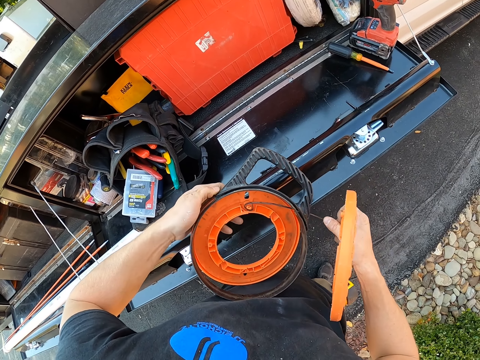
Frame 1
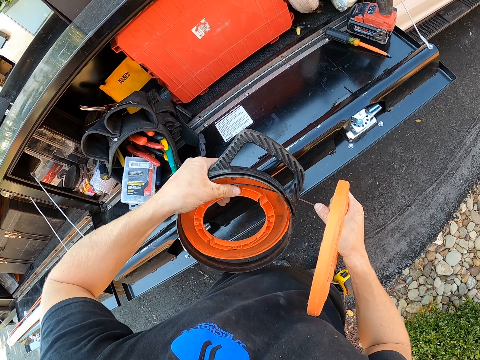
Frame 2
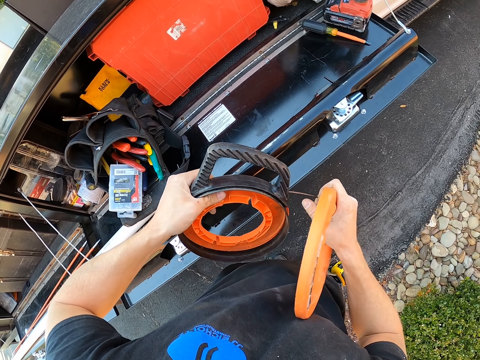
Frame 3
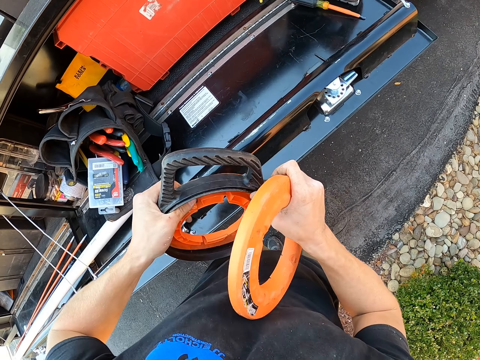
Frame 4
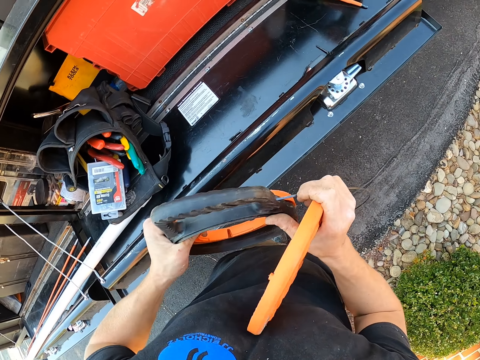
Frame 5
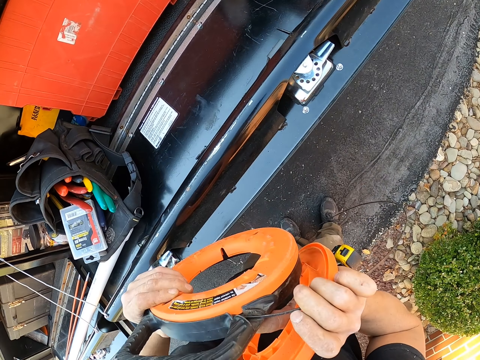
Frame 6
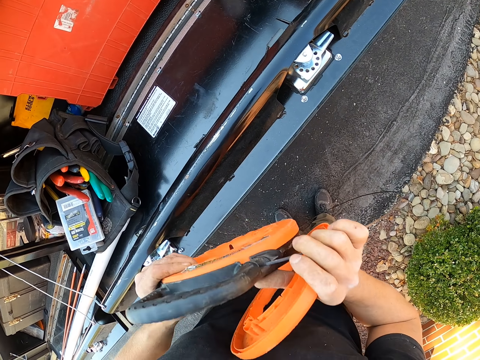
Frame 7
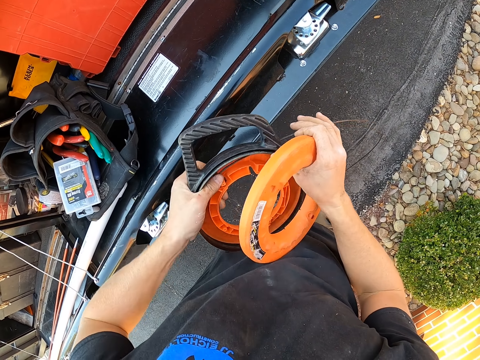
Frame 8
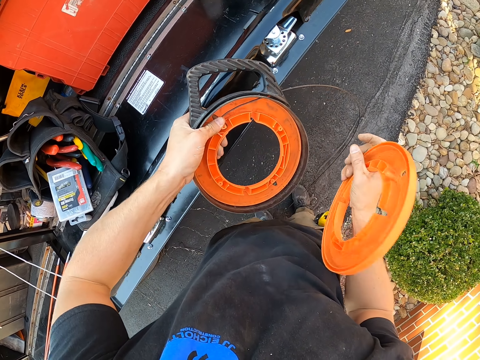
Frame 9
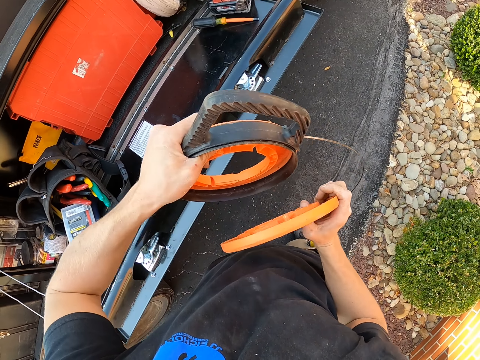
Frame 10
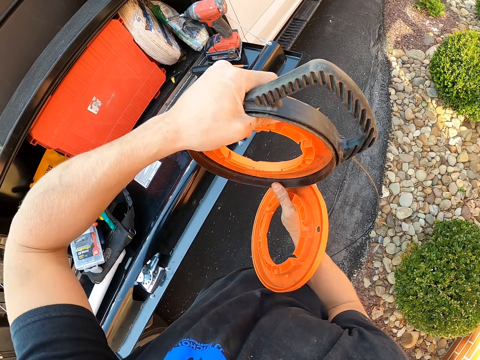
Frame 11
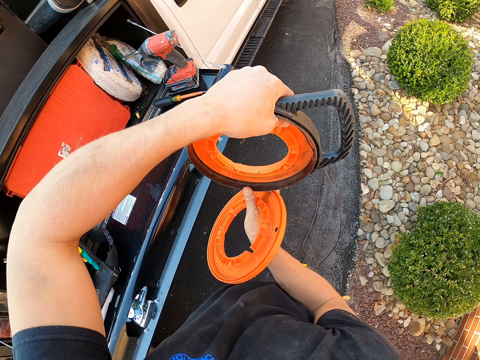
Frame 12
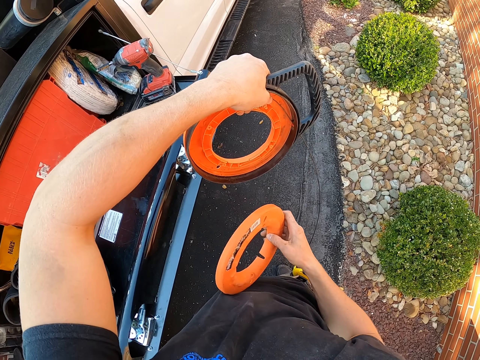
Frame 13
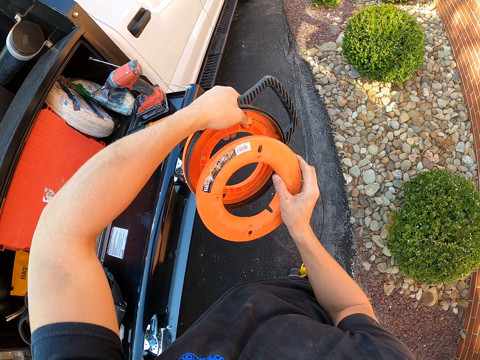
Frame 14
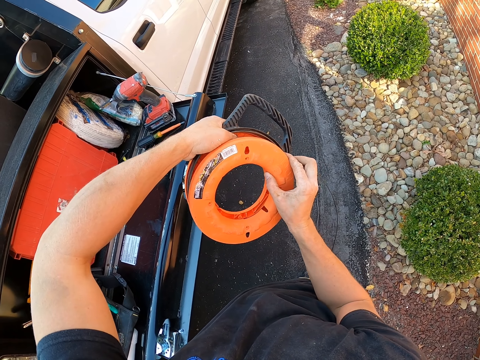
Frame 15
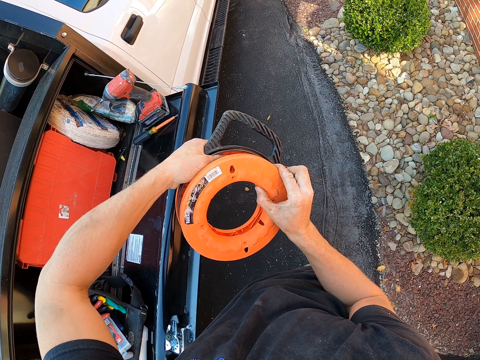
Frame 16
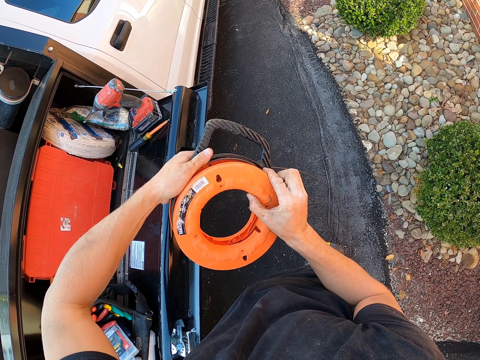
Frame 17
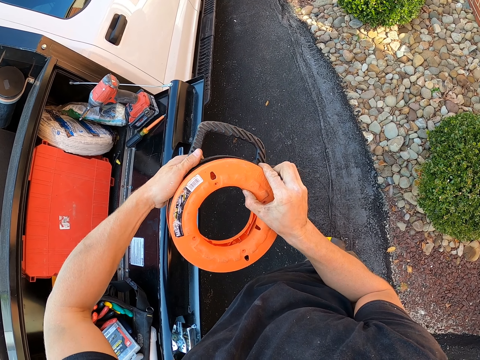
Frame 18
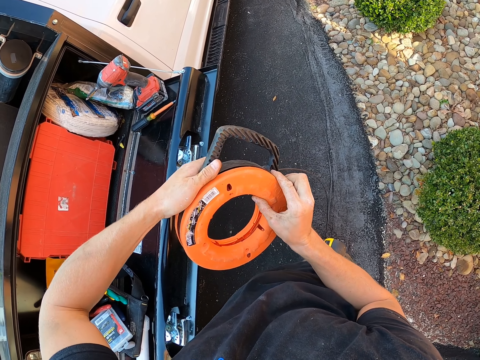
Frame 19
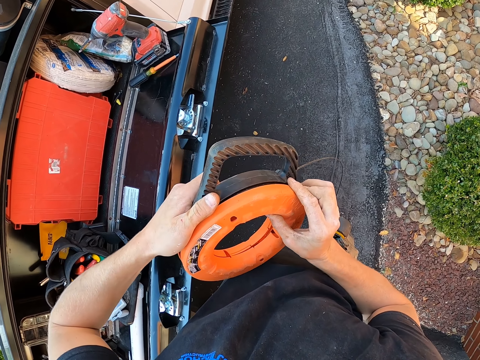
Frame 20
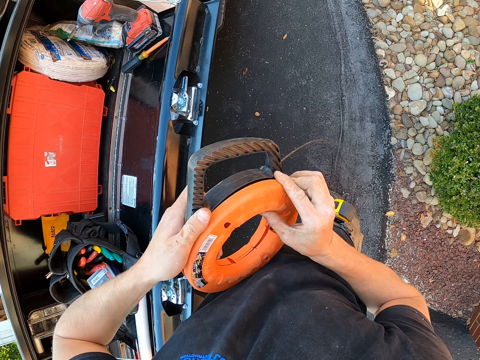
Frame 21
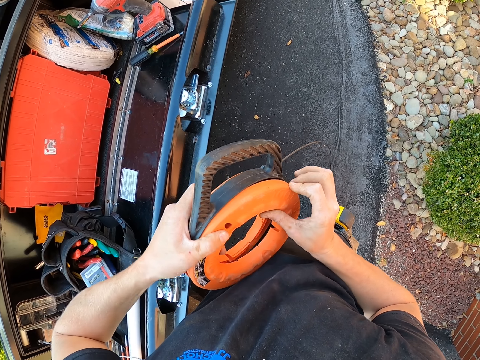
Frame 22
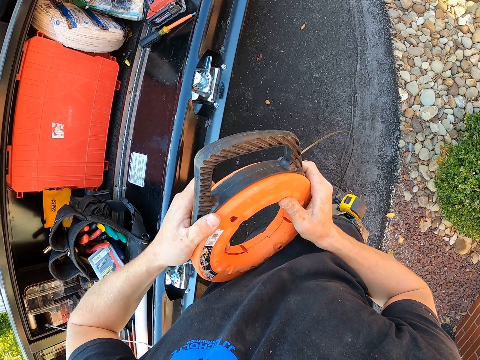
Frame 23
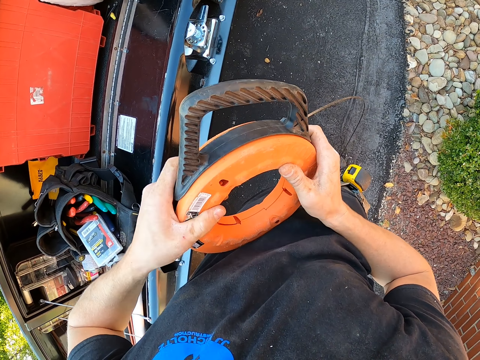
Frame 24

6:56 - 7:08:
The camera wearer fixes a plastic on the trimmer line.

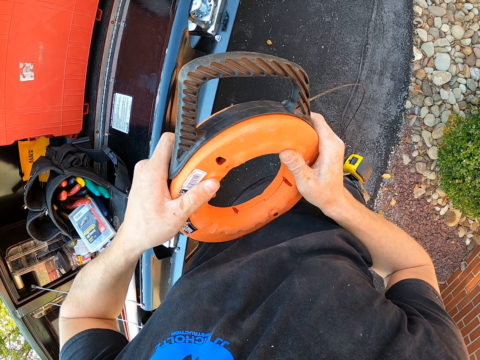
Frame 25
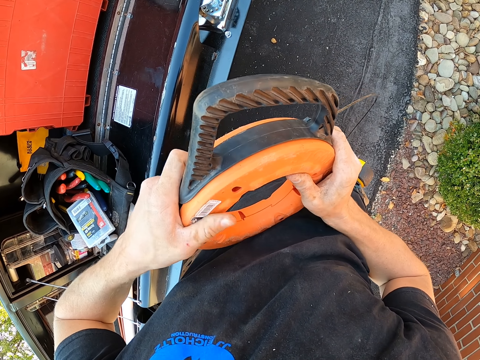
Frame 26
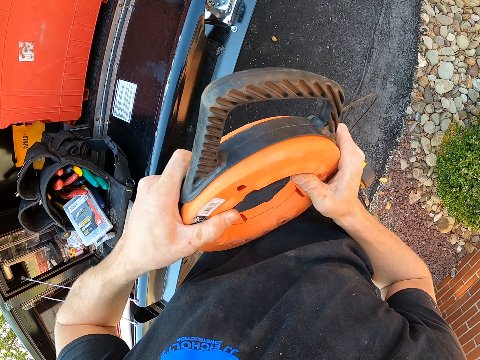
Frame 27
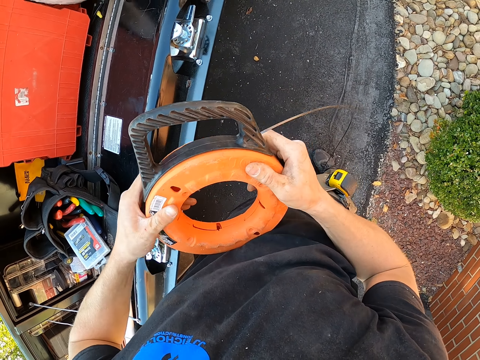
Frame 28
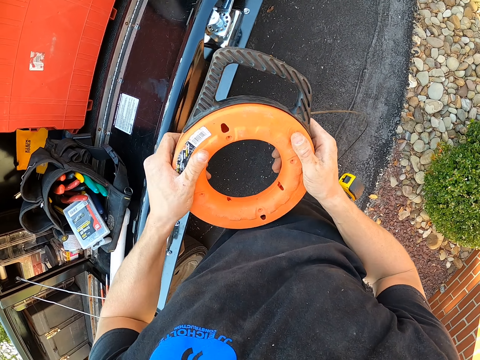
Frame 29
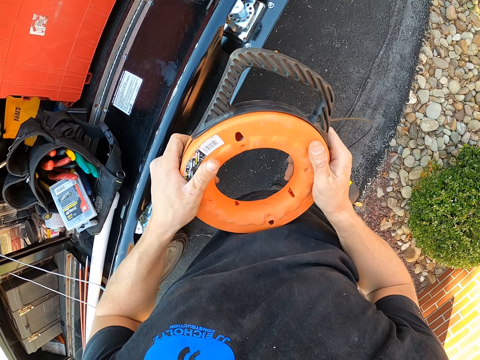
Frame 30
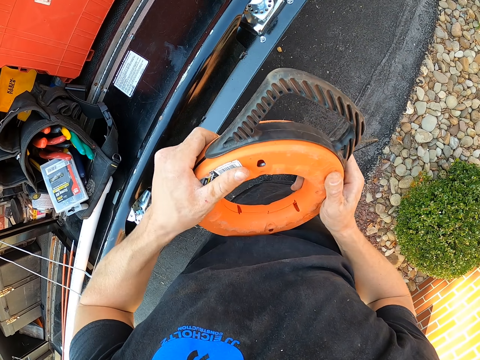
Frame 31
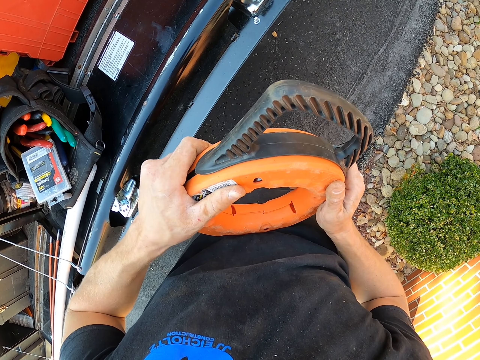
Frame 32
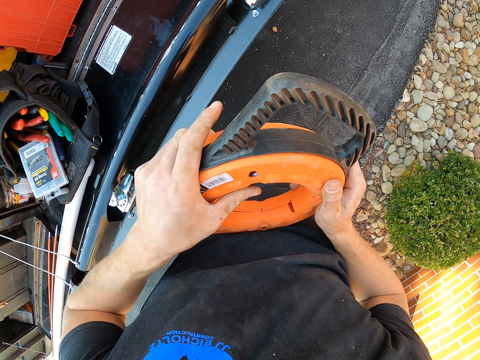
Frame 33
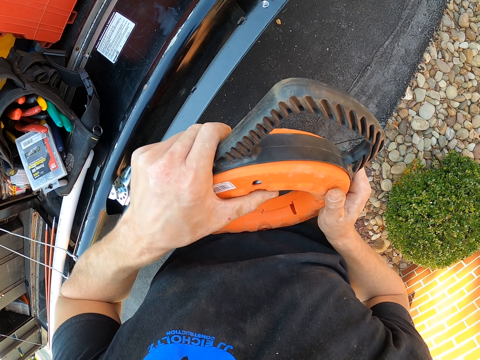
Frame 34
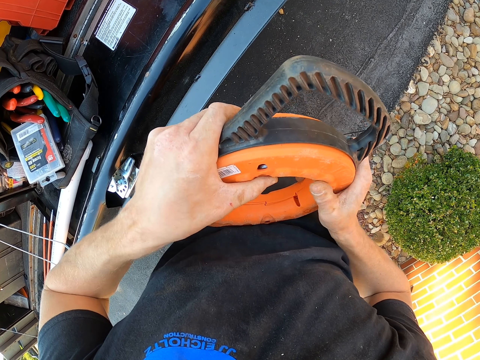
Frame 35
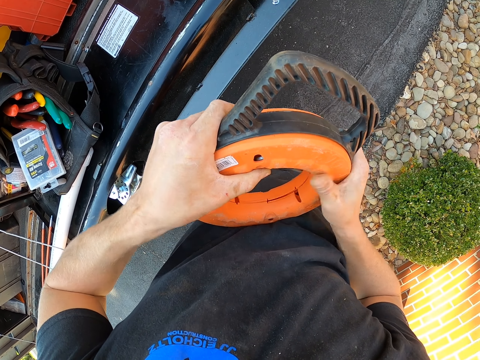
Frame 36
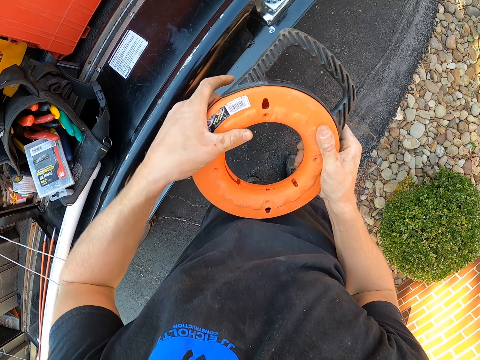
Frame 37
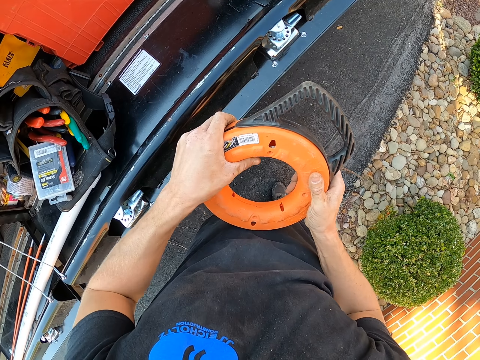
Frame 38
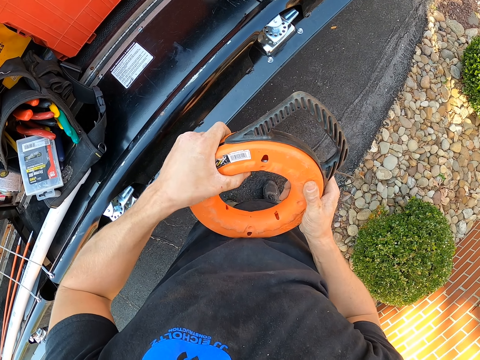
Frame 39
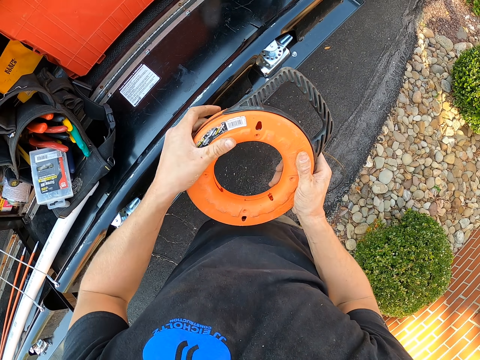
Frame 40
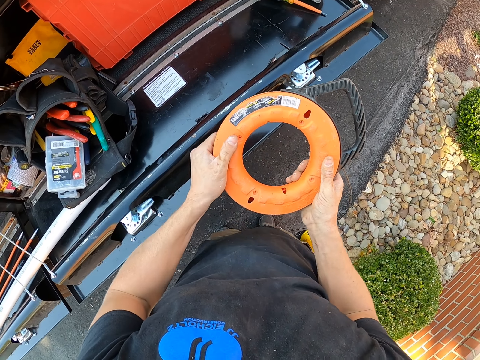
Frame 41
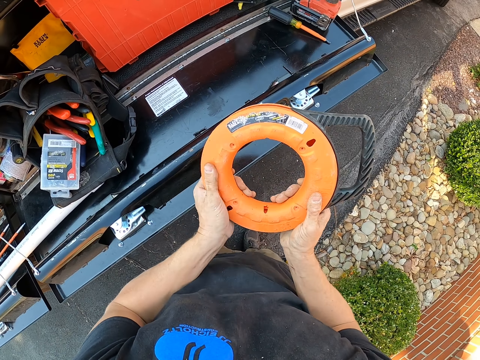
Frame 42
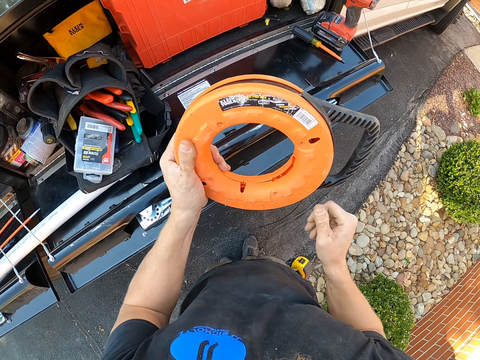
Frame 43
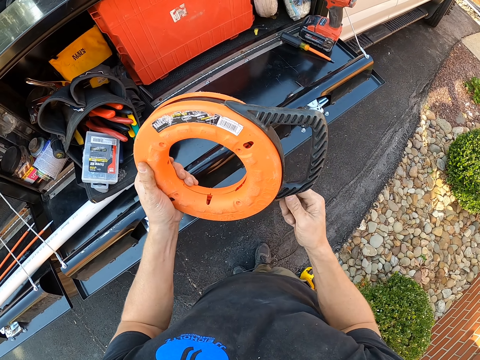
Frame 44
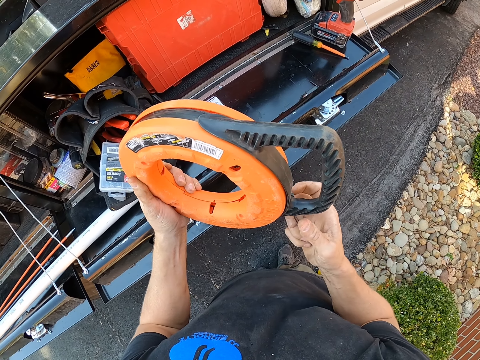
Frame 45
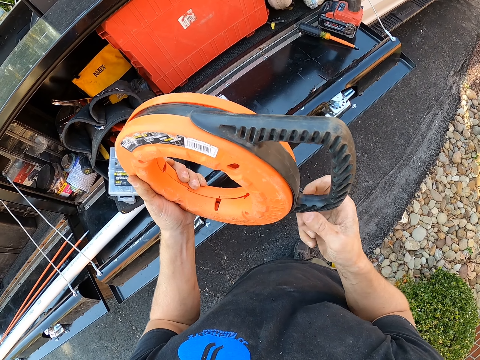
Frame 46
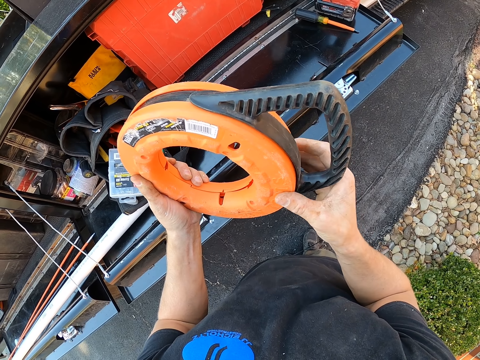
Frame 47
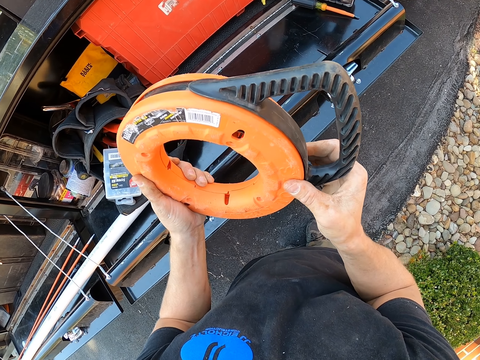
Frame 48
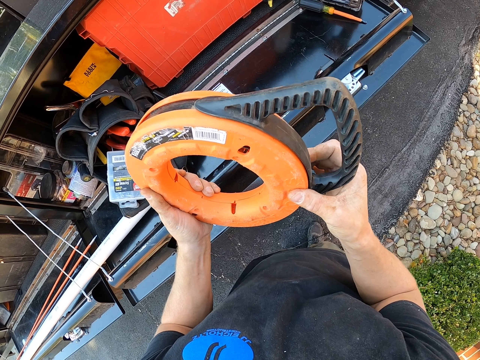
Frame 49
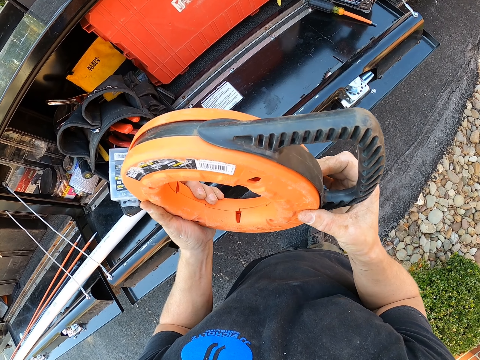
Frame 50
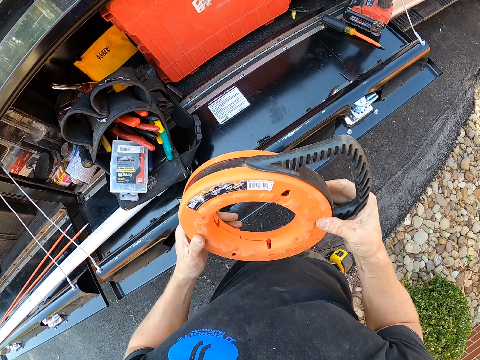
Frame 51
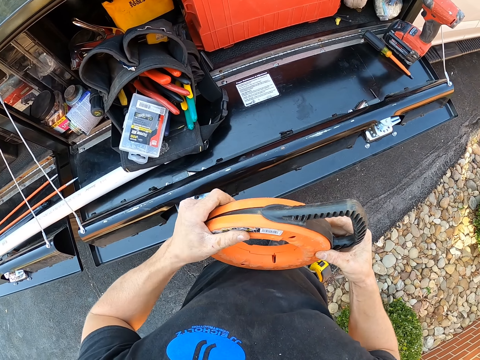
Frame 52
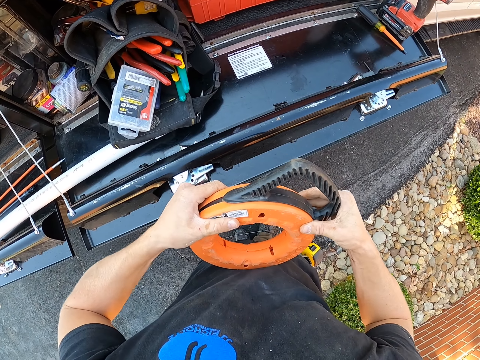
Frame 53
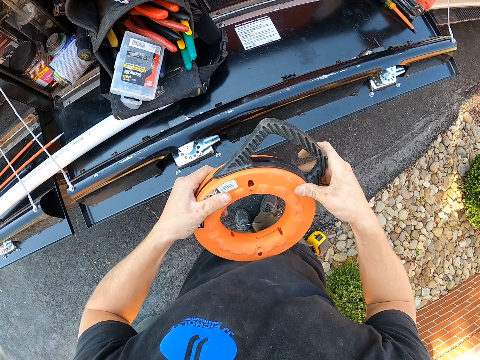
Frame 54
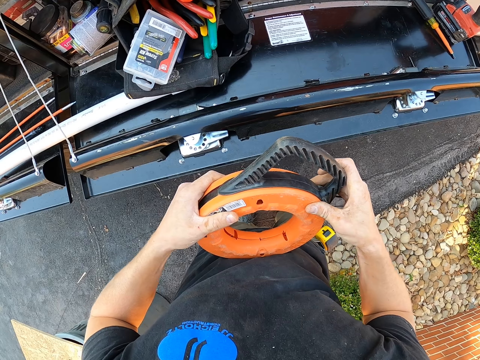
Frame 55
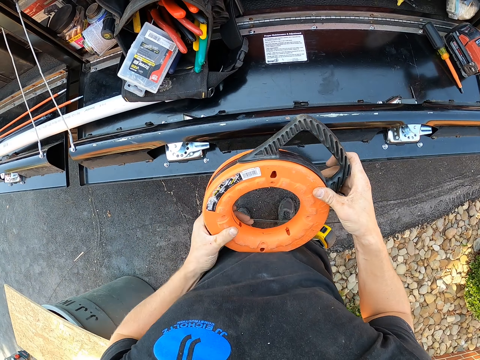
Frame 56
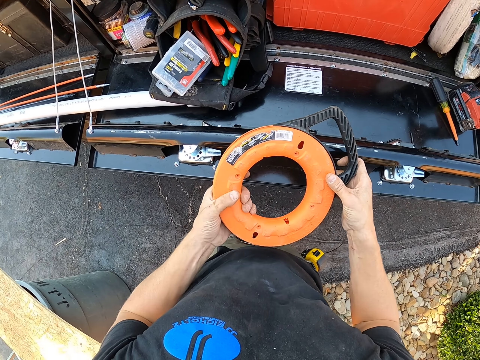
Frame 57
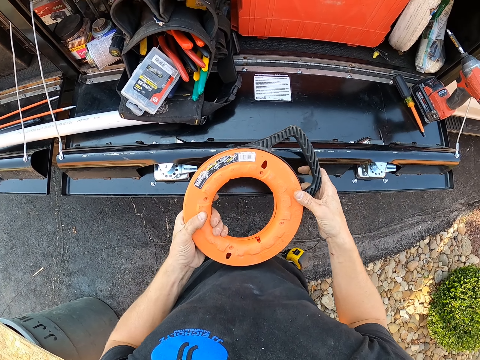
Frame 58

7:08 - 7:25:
The camera wearer fastens the plastic on the trimmer line.
